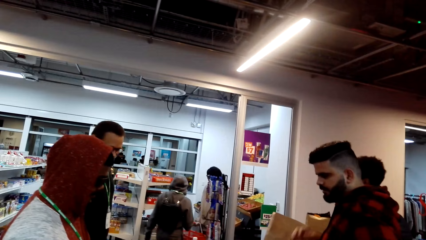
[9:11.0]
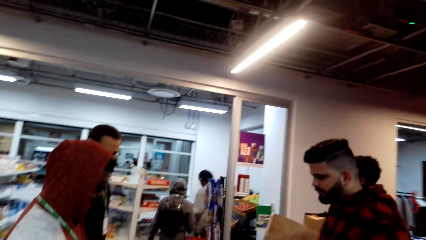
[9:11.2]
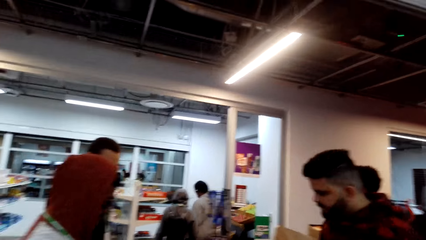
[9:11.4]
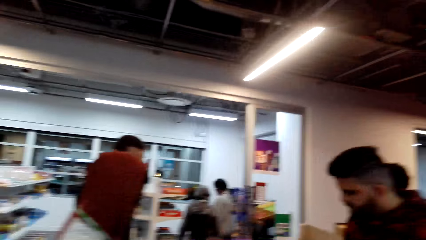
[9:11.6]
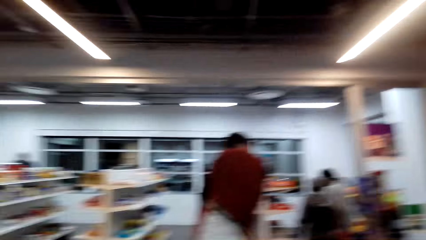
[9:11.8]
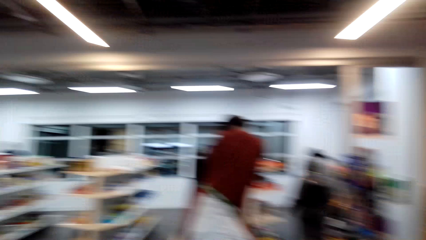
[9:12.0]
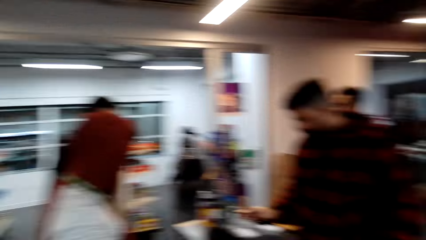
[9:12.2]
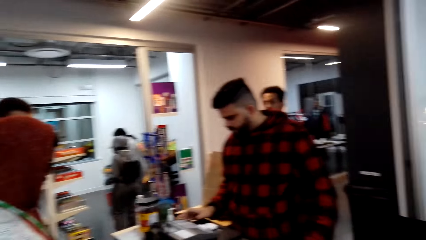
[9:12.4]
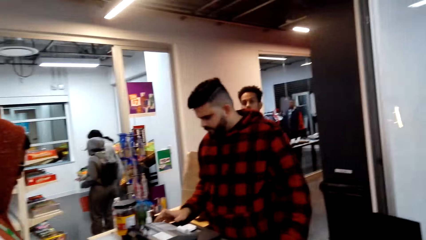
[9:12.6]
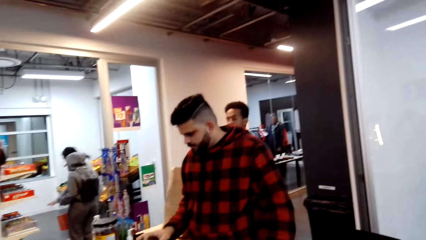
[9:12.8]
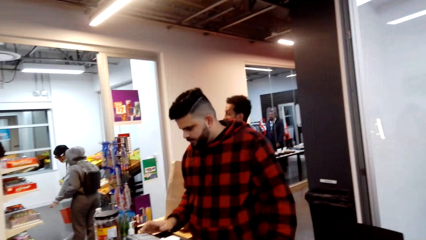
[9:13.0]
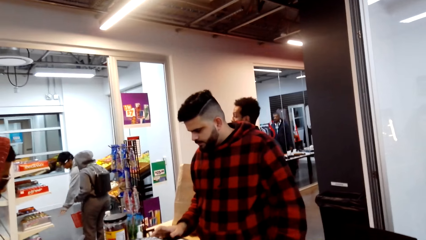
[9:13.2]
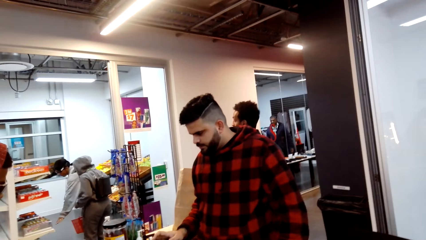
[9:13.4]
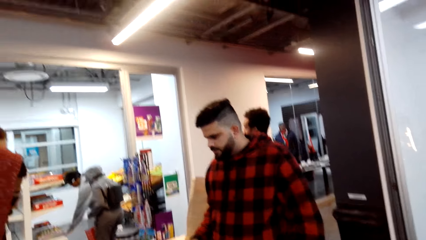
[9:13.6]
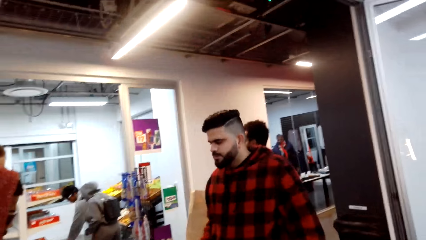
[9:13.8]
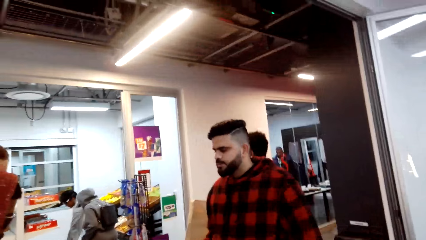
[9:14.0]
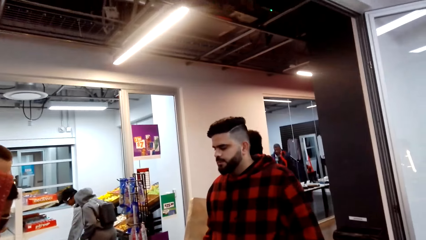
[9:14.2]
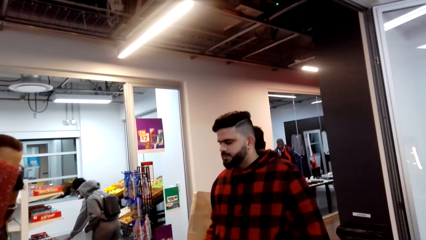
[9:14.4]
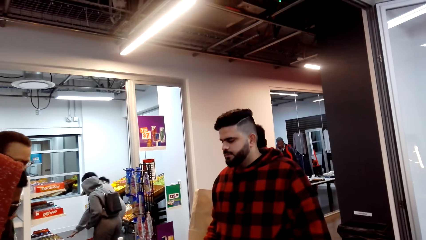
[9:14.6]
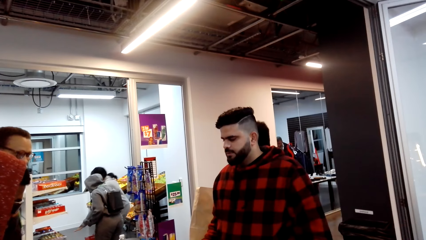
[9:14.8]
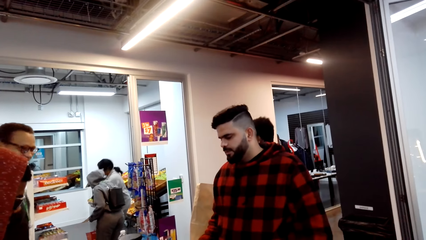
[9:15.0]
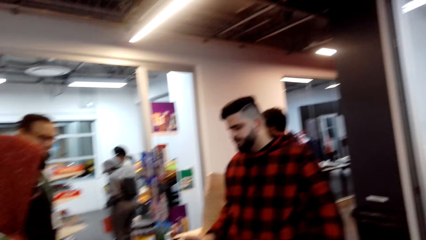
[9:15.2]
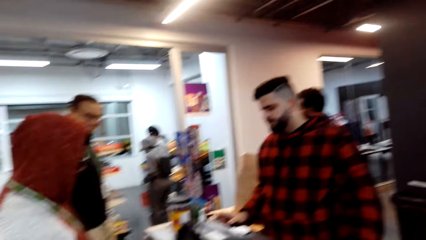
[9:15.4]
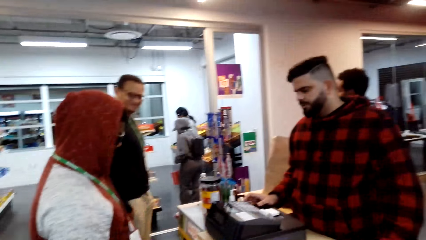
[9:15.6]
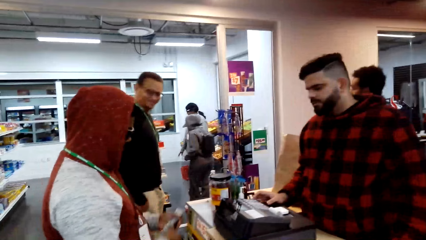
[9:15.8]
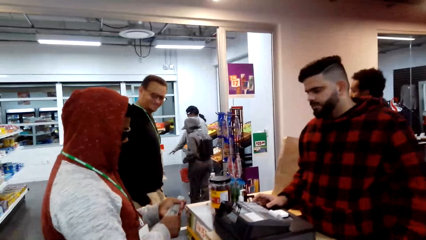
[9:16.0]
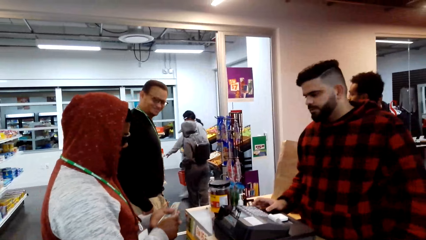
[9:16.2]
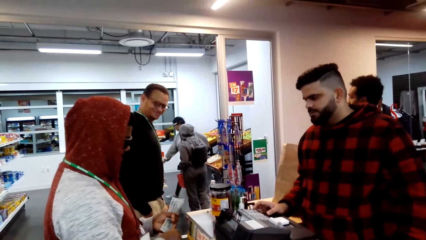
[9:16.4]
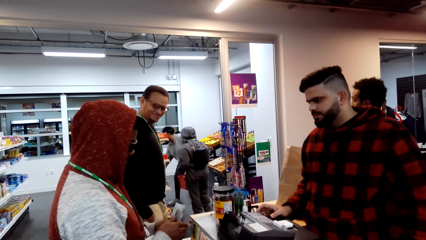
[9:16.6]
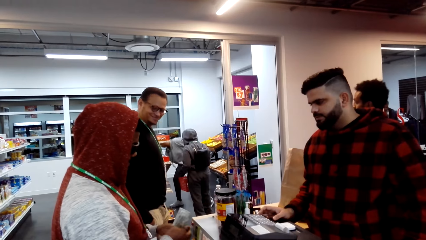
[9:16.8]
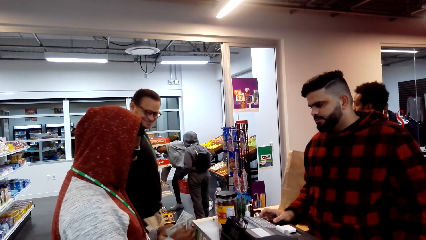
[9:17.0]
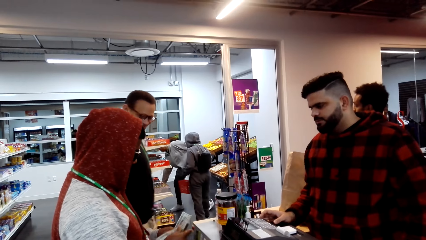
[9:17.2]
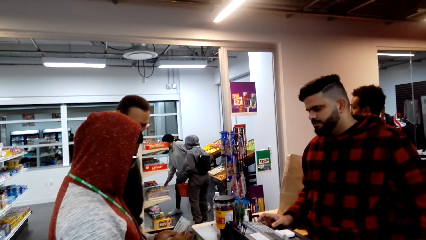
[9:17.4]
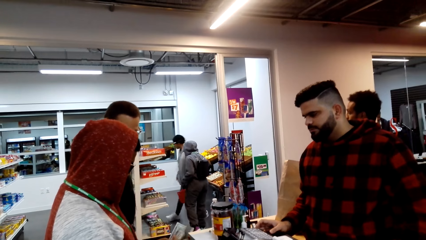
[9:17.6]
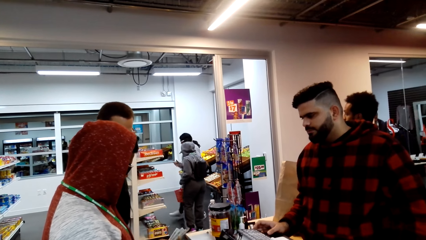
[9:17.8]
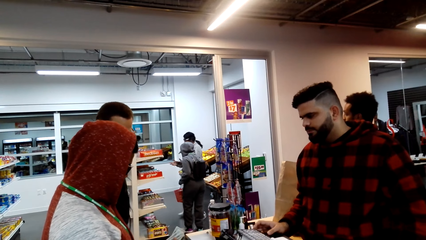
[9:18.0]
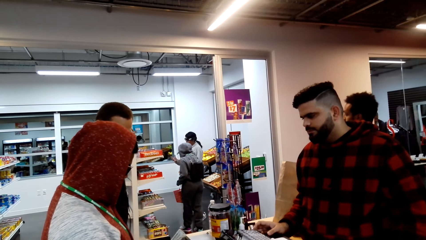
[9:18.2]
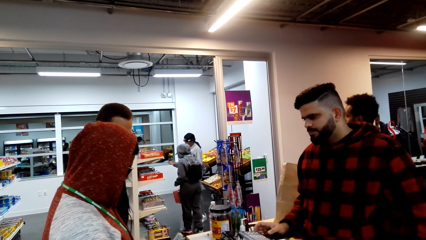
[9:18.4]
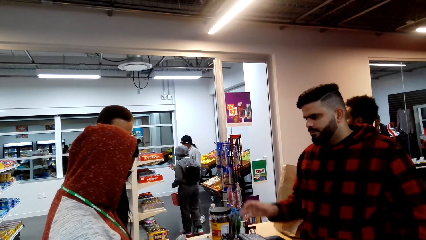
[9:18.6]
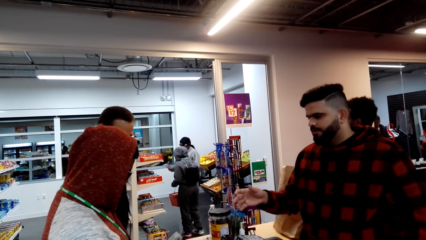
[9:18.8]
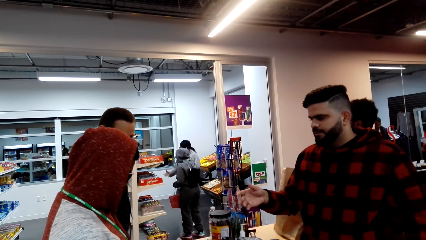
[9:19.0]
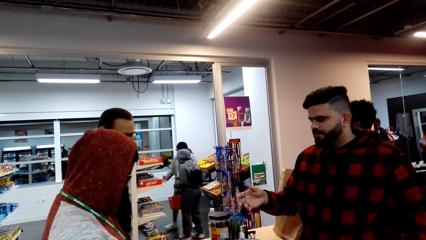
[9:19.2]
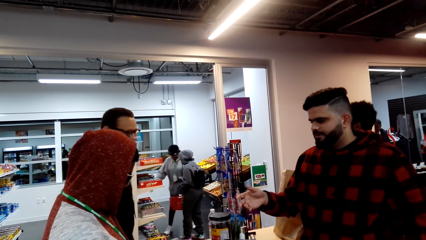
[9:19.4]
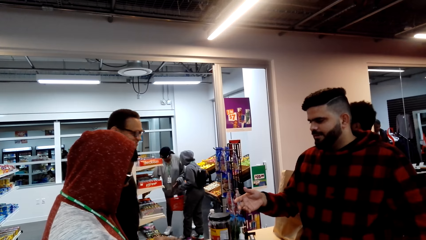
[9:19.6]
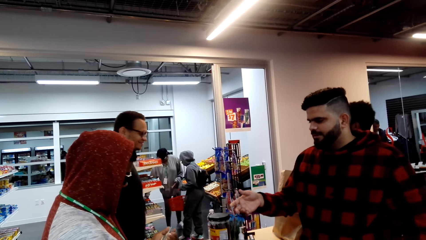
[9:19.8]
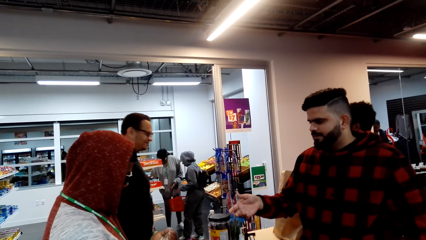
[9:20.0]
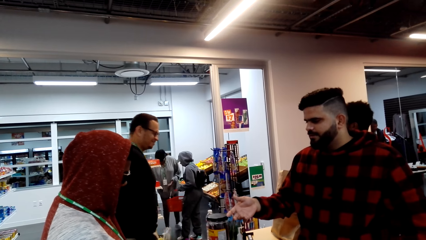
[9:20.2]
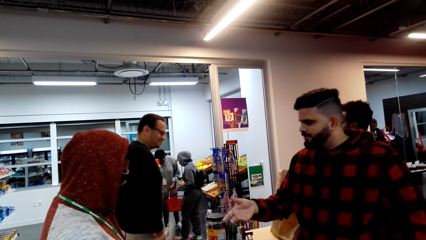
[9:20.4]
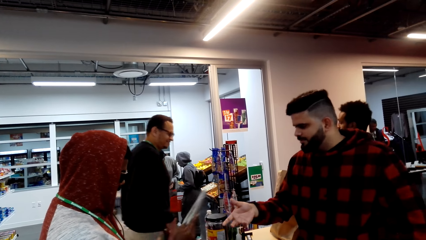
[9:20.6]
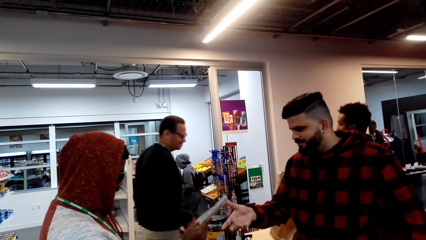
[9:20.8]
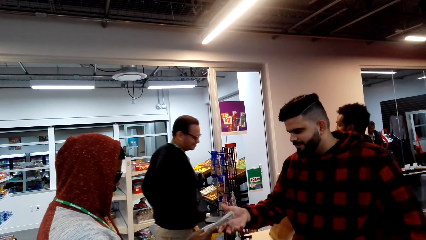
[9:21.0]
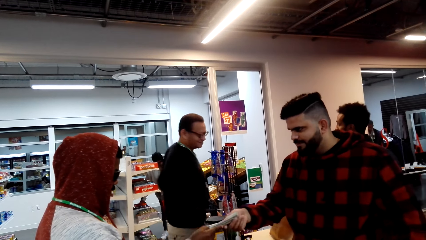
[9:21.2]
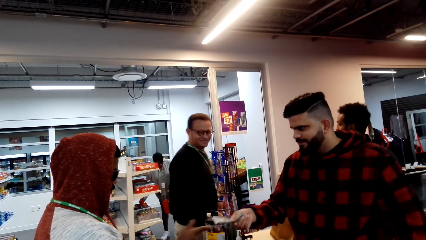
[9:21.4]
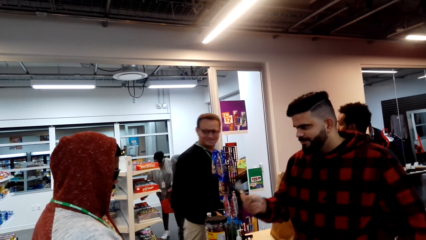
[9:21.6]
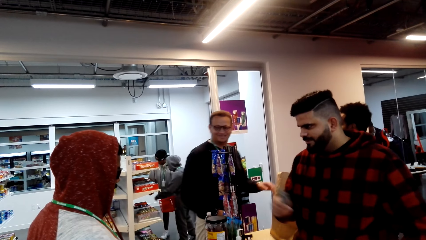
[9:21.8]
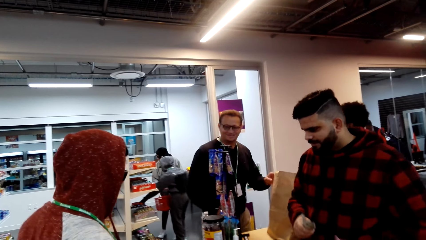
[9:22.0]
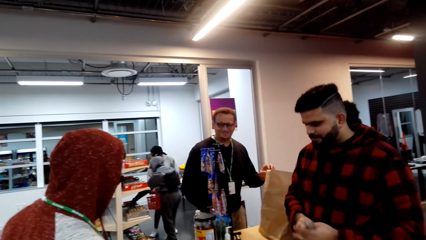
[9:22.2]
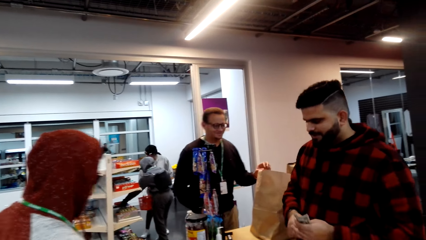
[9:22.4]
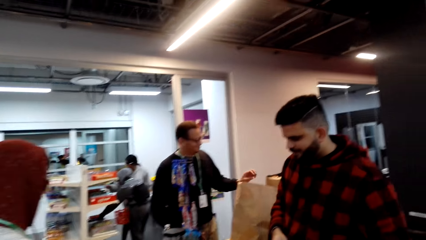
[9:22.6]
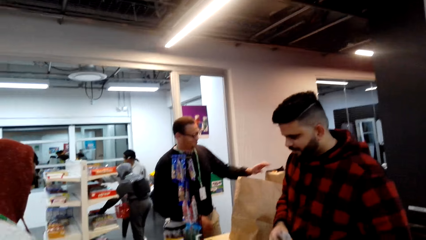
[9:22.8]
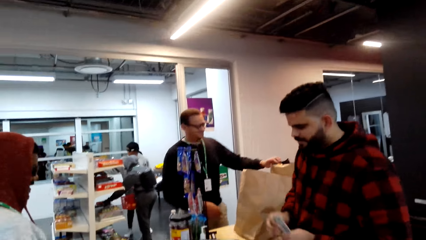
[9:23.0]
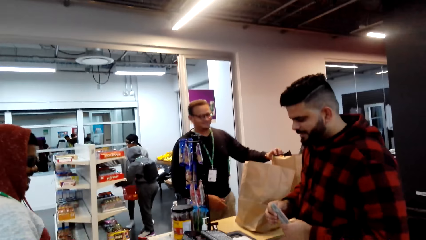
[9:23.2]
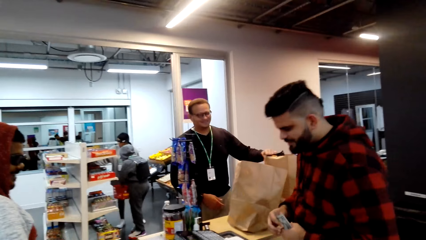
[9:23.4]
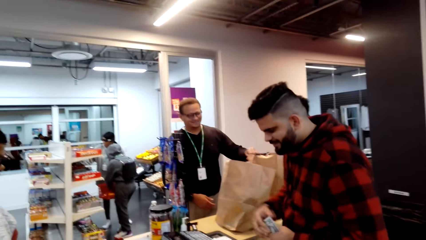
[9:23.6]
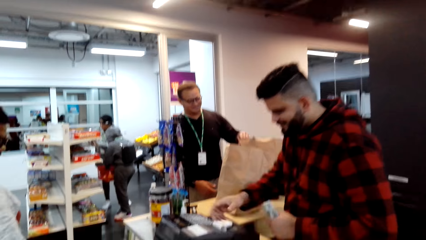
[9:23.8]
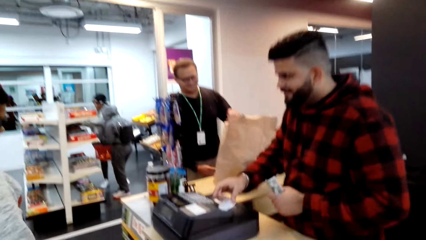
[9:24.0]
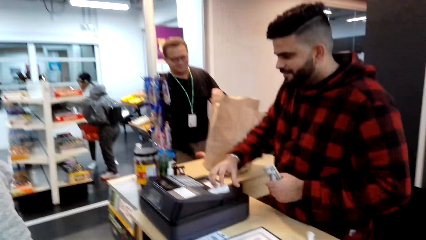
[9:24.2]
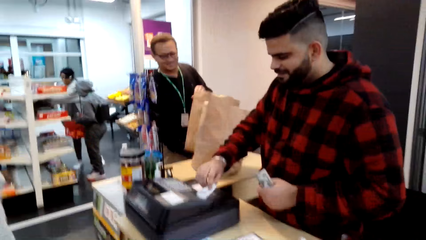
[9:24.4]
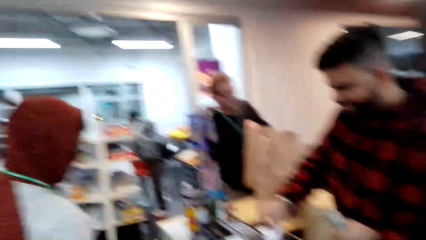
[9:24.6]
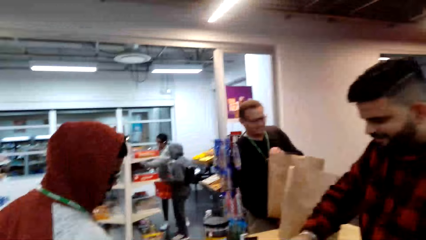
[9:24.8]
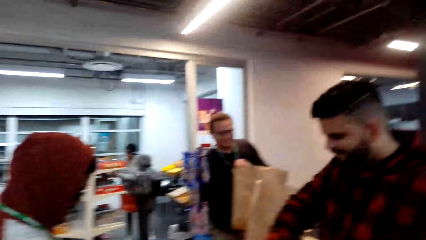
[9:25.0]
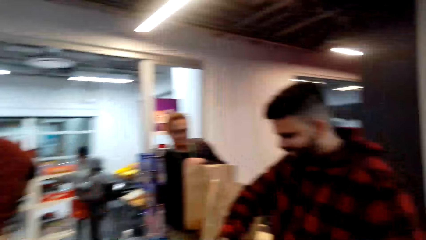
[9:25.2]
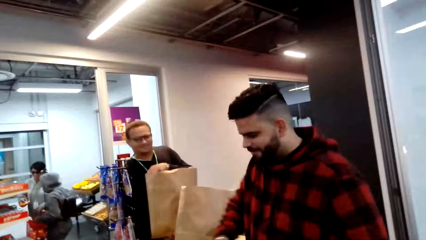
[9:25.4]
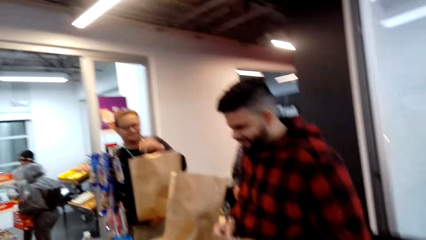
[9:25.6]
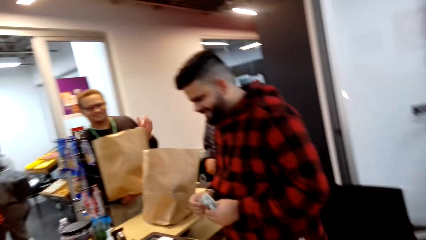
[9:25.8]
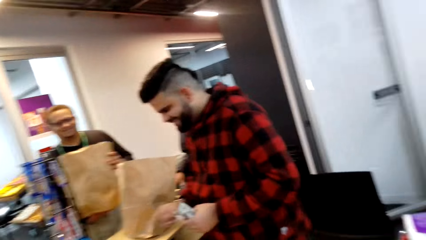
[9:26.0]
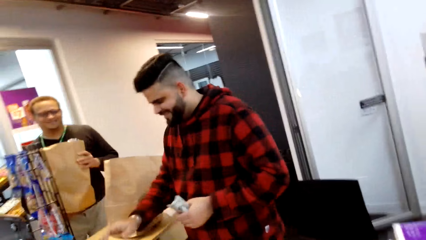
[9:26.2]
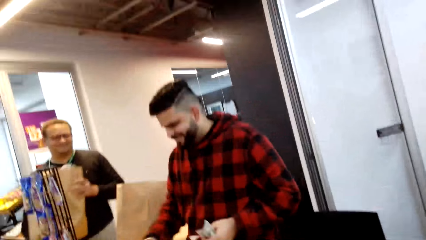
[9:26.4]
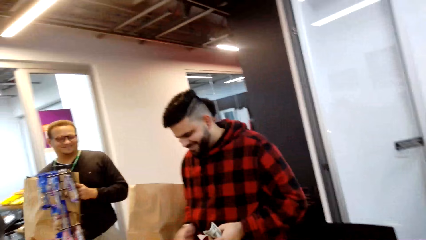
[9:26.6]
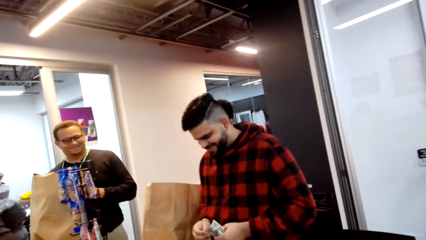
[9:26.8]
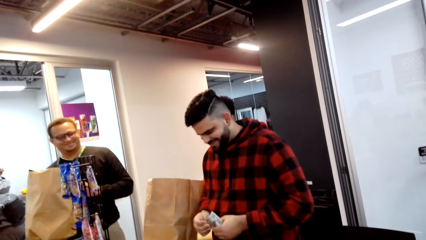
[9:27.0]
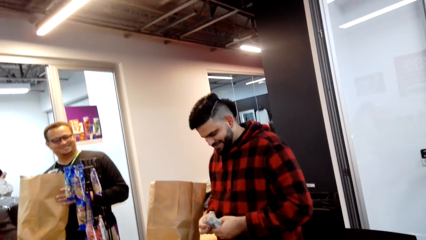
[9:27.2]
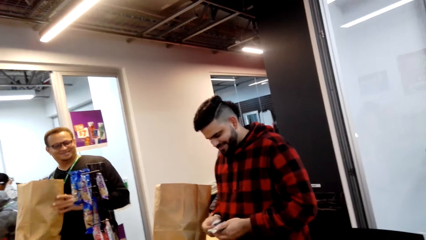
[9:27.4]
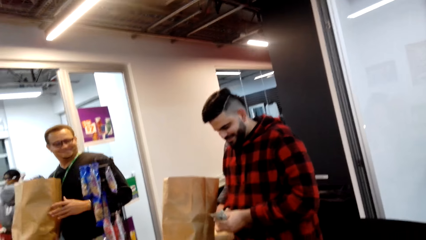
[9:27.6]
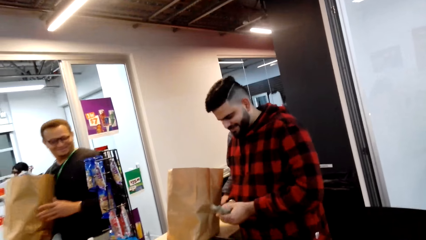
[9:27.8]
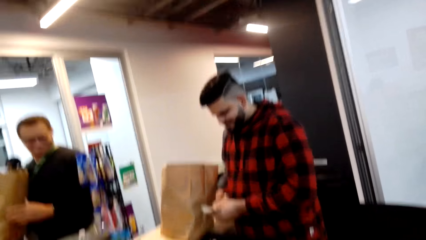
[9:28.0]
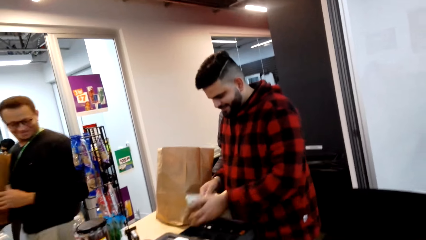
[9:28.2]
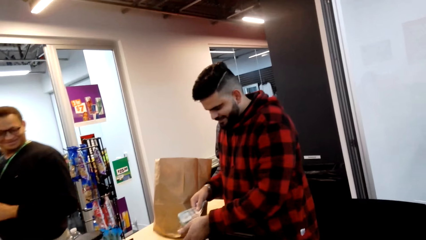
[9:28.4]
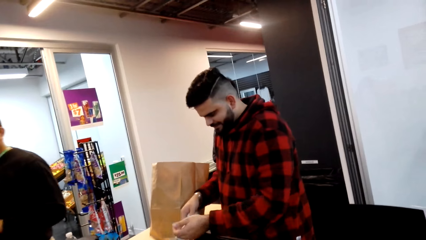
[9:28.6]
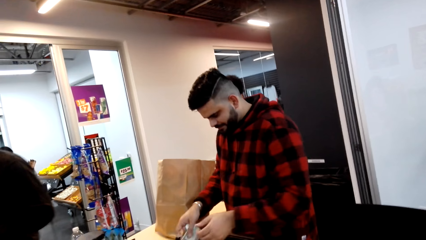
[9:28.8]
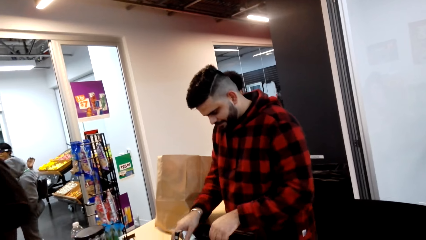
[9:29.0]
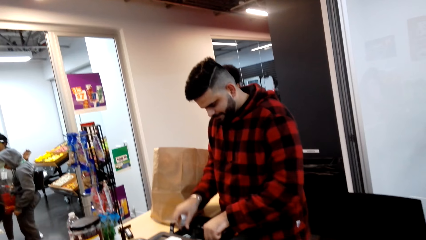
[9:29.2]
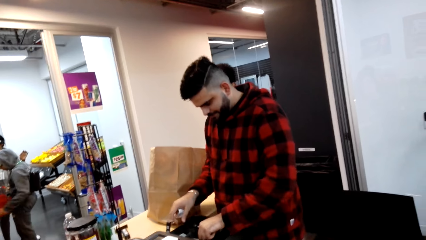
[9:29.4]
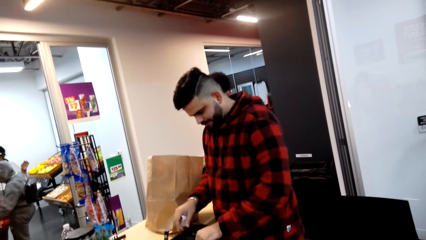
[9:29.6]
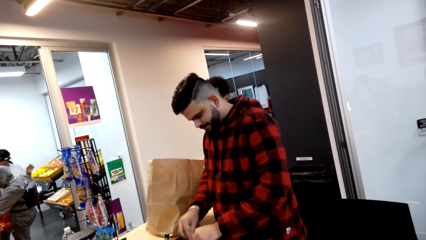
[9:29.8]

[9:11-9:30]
A man operates a machine. The camera wearer looks around. The man converses with another man. The other man counts money. The first man lifts the right hand. The camera wearer looks around. The first man converses with the other man. The first man picks money from the other man. The camera wearer looks around. A third man touches the brown bag. The camera wearer looks around. The first man operates the machine. The camera wearer looks around. The third man carries the brown bag and walks around. The camera wearer looks around. The first man operates the machine.
